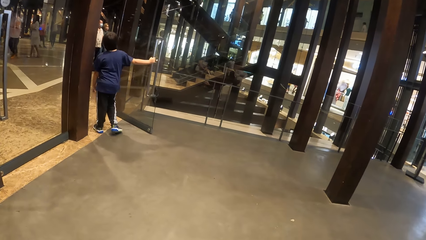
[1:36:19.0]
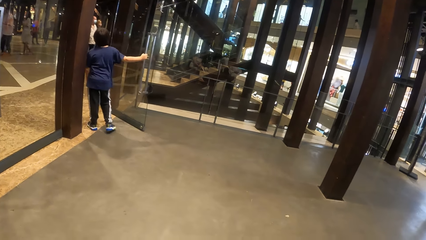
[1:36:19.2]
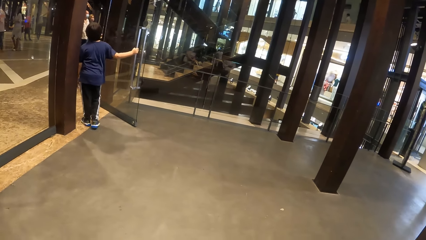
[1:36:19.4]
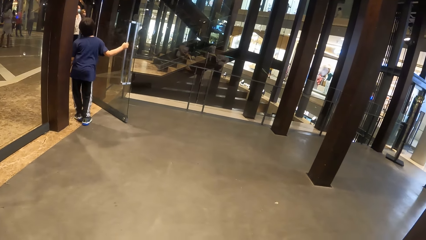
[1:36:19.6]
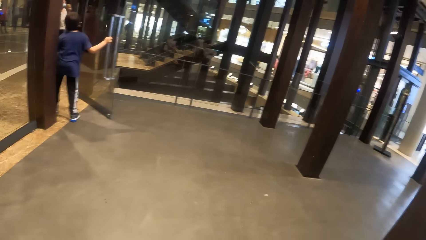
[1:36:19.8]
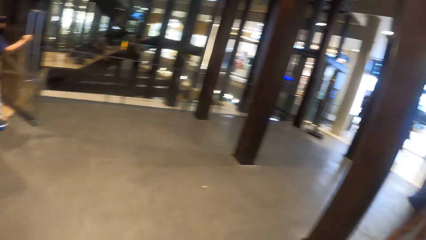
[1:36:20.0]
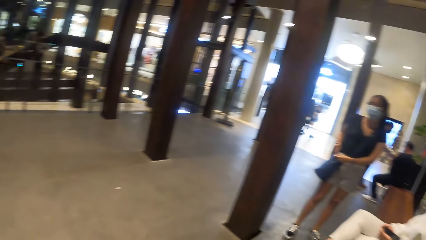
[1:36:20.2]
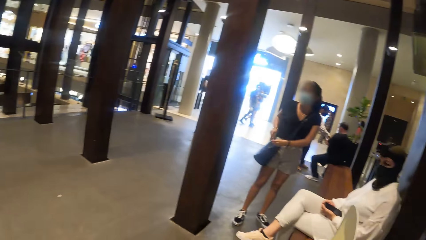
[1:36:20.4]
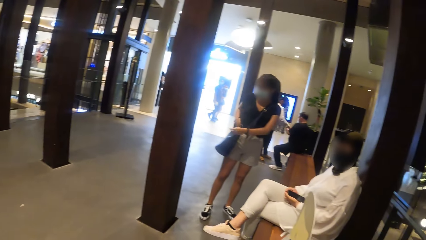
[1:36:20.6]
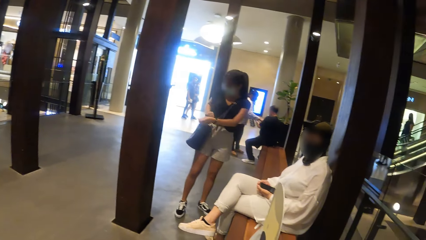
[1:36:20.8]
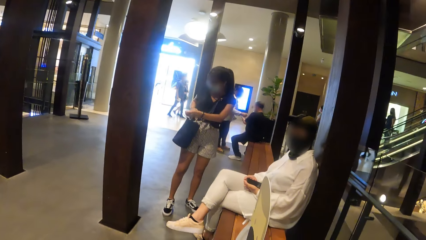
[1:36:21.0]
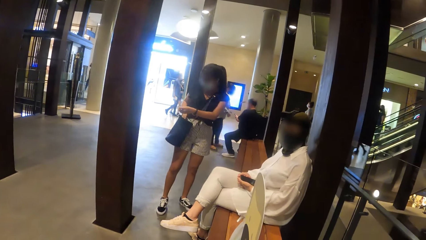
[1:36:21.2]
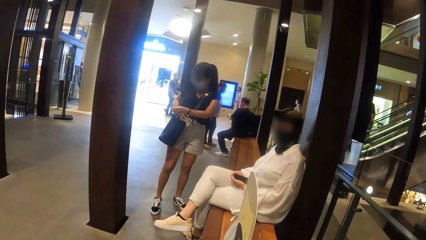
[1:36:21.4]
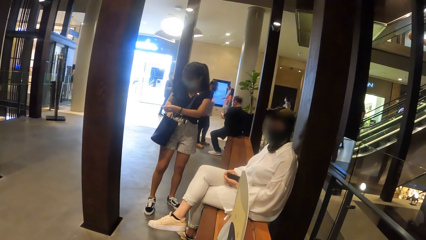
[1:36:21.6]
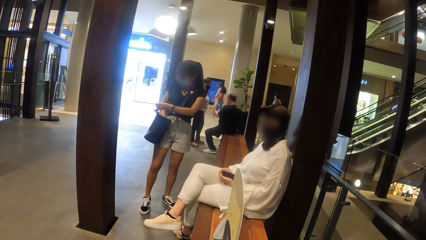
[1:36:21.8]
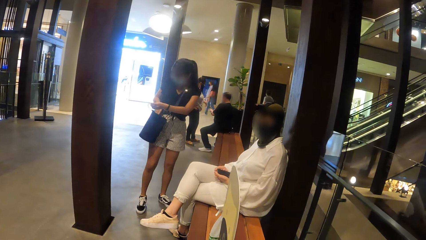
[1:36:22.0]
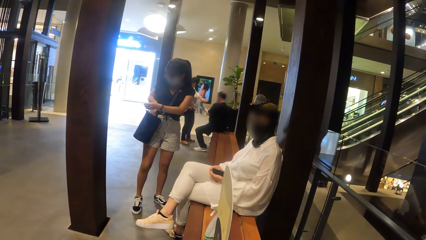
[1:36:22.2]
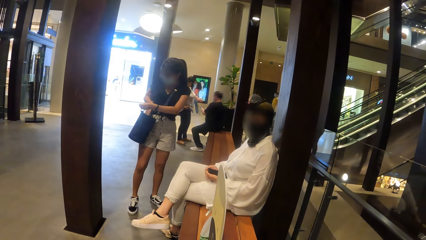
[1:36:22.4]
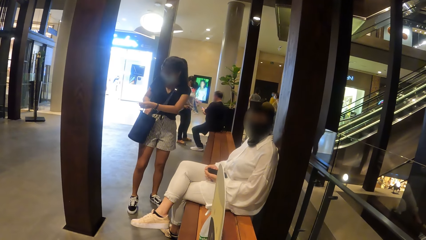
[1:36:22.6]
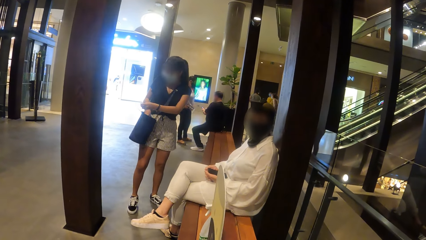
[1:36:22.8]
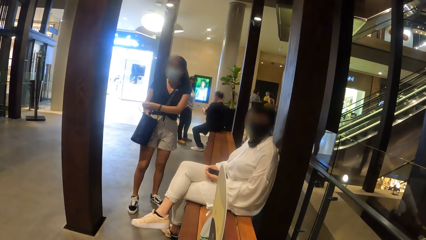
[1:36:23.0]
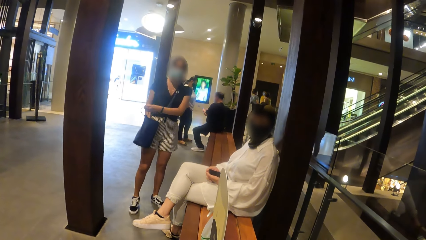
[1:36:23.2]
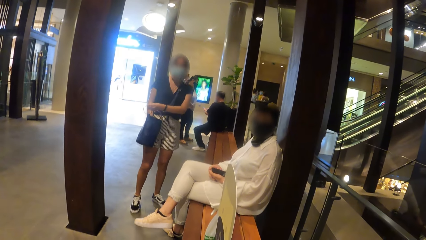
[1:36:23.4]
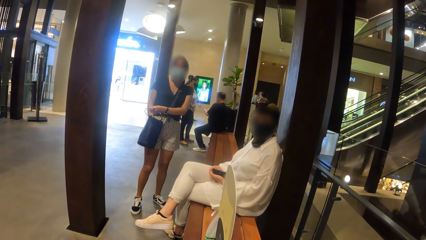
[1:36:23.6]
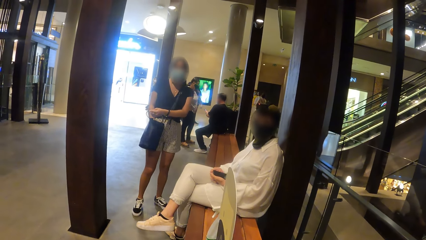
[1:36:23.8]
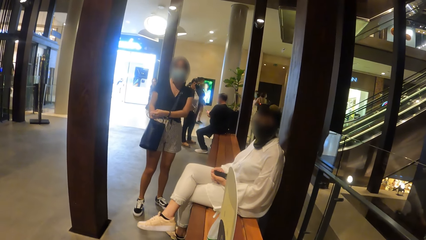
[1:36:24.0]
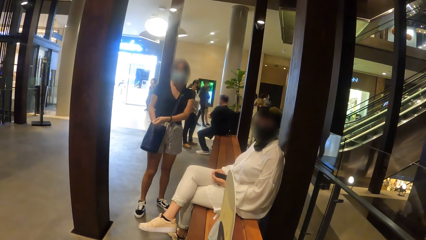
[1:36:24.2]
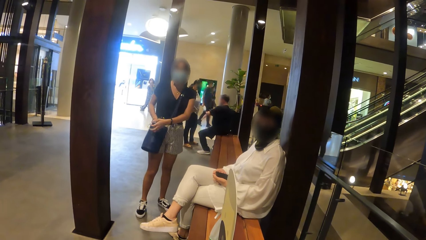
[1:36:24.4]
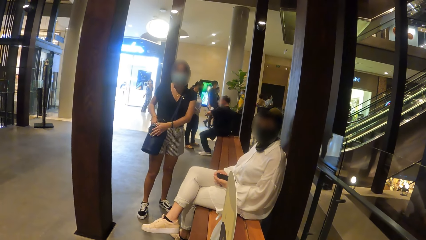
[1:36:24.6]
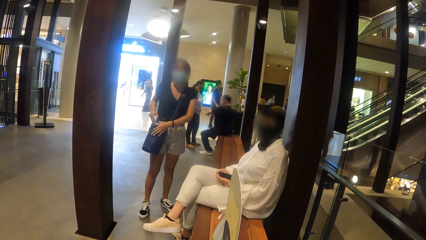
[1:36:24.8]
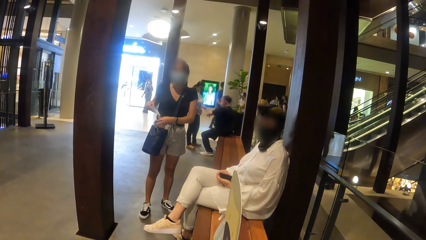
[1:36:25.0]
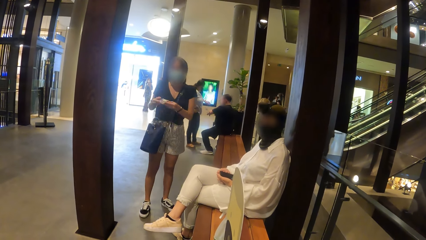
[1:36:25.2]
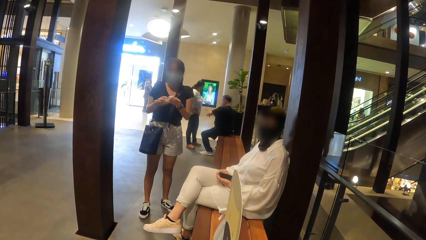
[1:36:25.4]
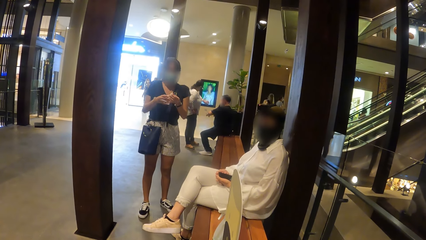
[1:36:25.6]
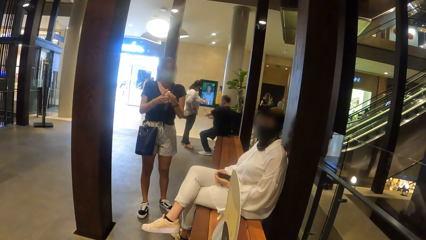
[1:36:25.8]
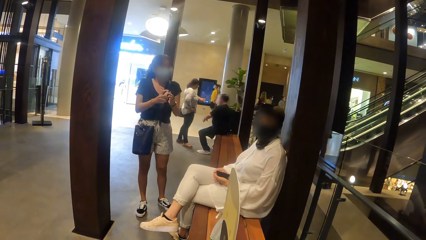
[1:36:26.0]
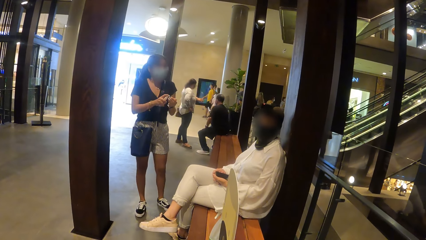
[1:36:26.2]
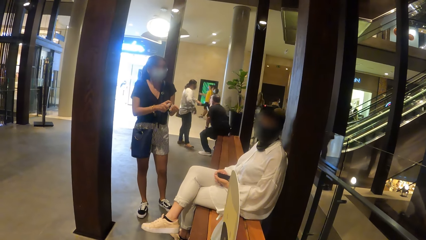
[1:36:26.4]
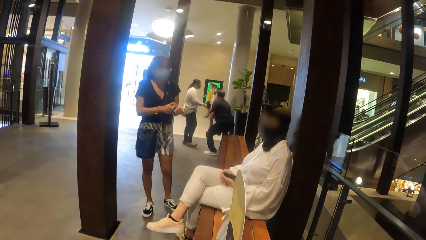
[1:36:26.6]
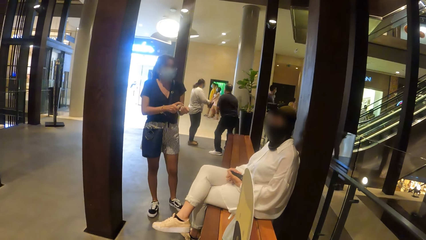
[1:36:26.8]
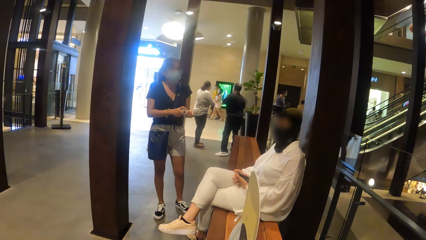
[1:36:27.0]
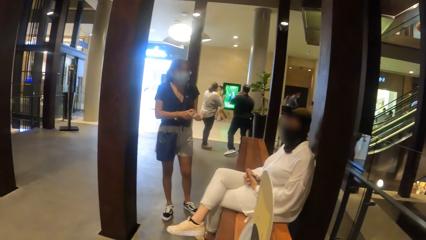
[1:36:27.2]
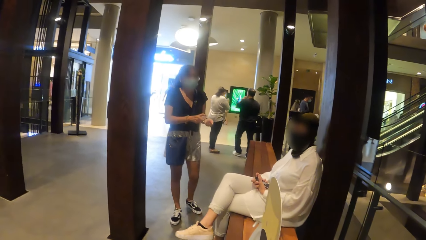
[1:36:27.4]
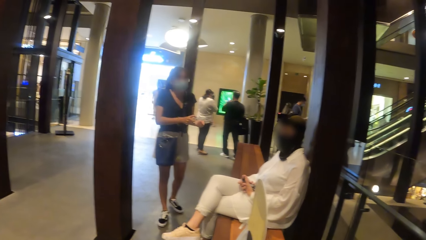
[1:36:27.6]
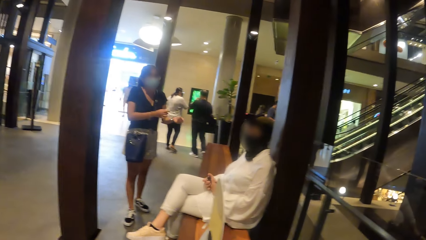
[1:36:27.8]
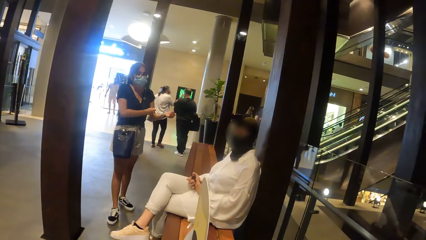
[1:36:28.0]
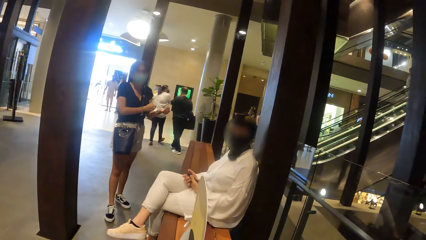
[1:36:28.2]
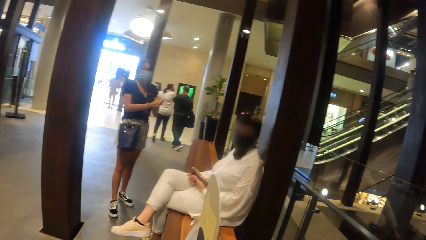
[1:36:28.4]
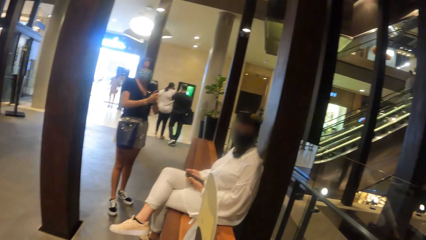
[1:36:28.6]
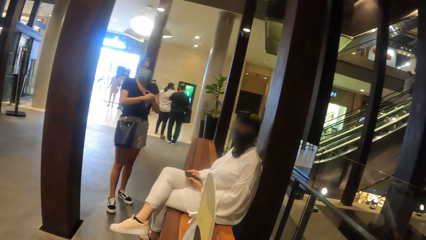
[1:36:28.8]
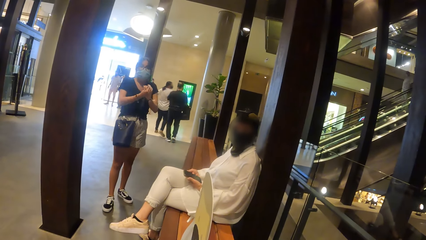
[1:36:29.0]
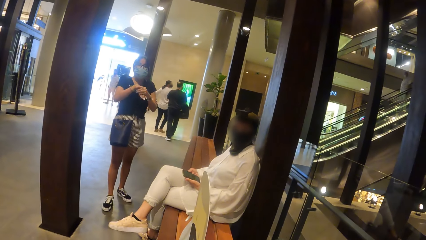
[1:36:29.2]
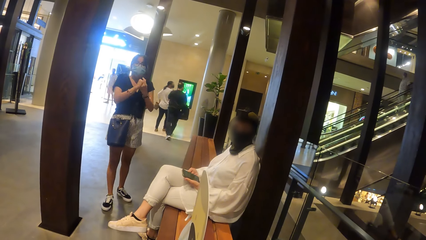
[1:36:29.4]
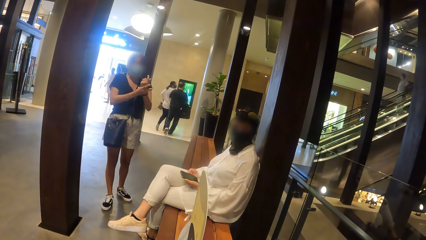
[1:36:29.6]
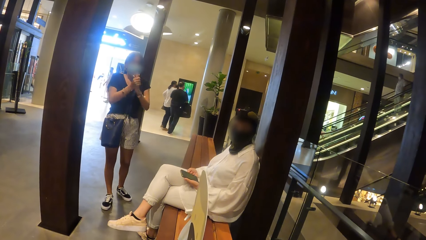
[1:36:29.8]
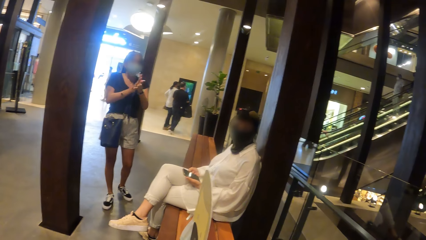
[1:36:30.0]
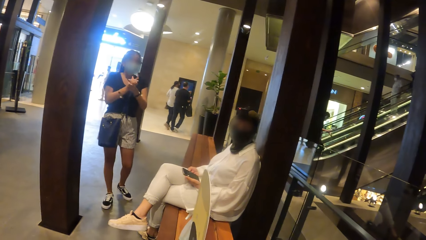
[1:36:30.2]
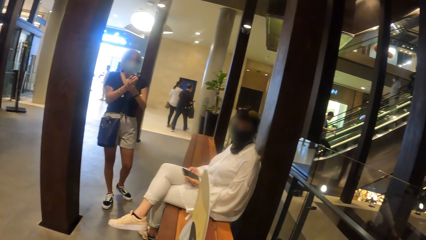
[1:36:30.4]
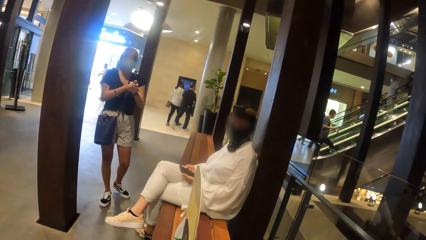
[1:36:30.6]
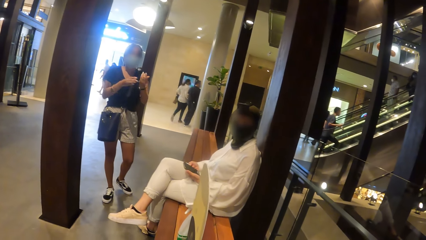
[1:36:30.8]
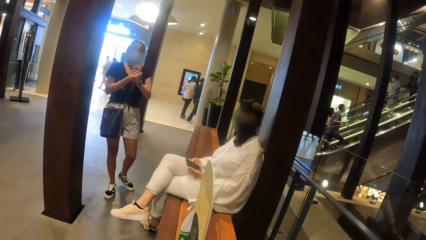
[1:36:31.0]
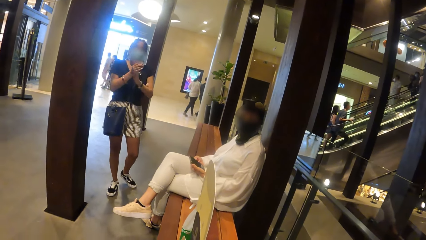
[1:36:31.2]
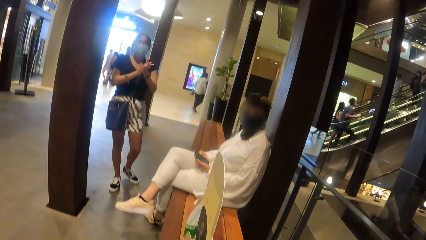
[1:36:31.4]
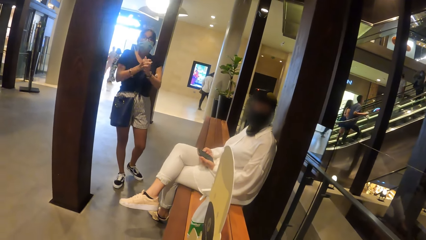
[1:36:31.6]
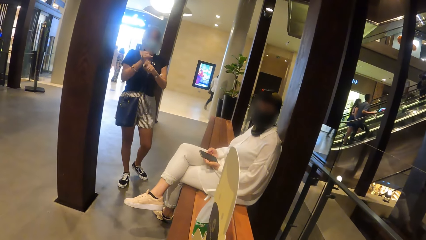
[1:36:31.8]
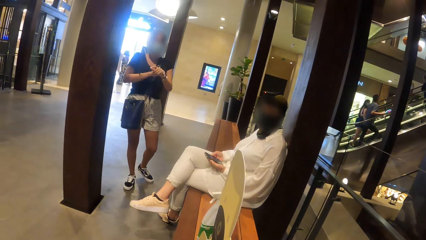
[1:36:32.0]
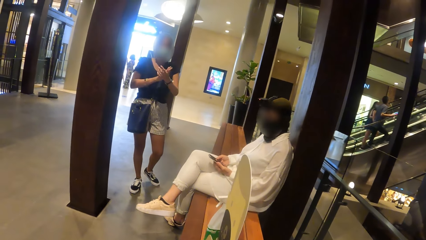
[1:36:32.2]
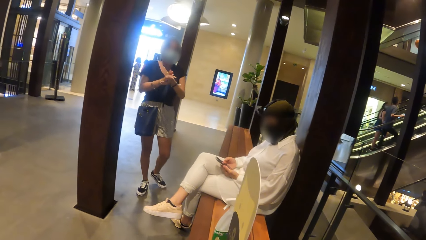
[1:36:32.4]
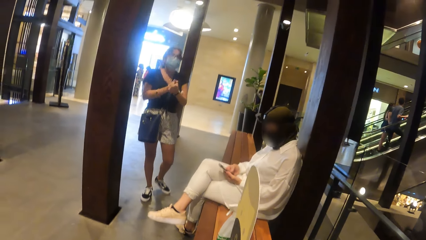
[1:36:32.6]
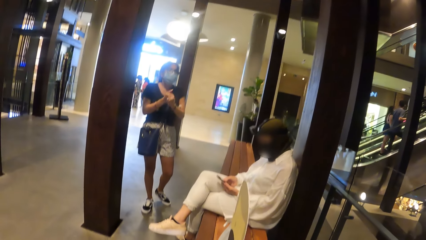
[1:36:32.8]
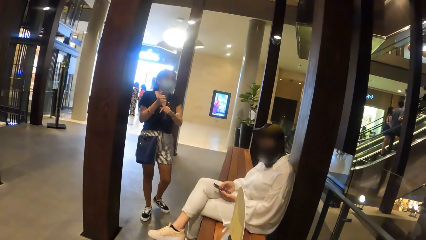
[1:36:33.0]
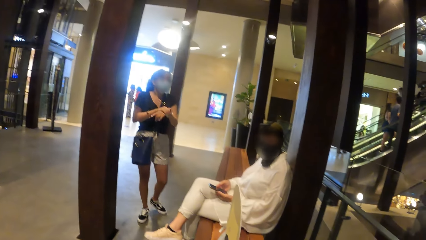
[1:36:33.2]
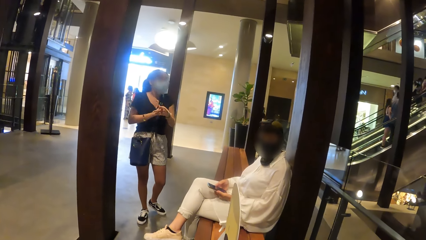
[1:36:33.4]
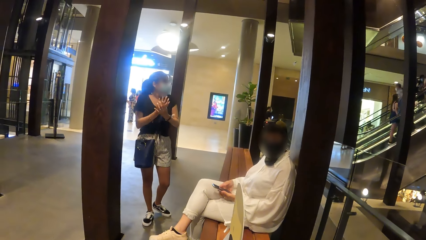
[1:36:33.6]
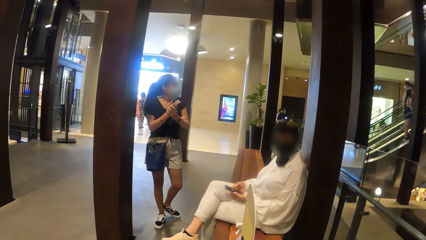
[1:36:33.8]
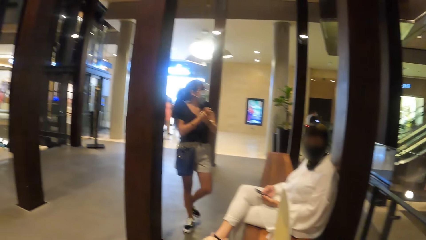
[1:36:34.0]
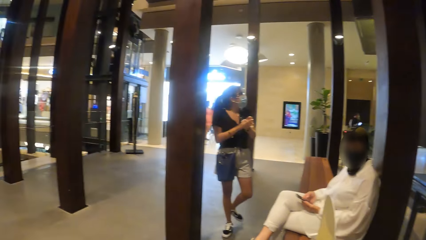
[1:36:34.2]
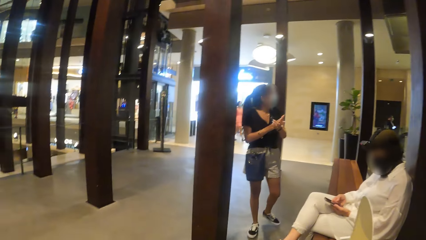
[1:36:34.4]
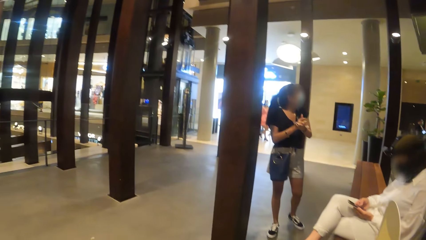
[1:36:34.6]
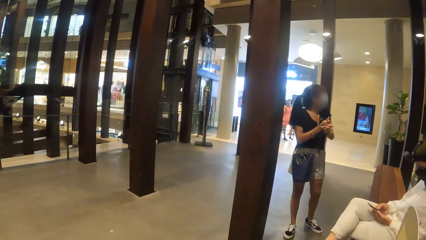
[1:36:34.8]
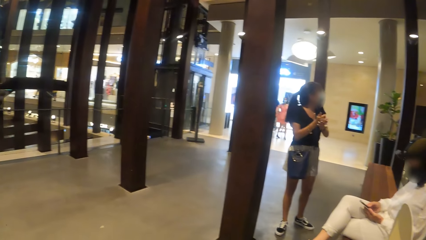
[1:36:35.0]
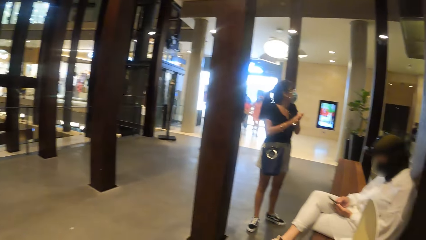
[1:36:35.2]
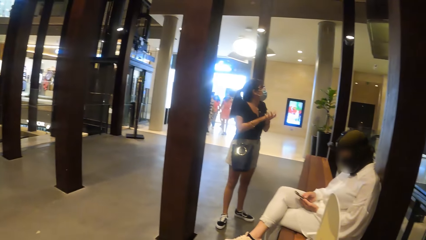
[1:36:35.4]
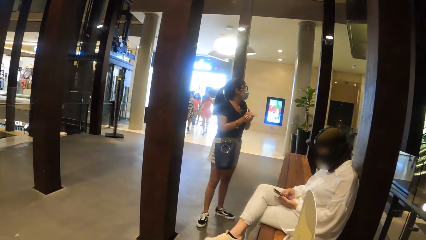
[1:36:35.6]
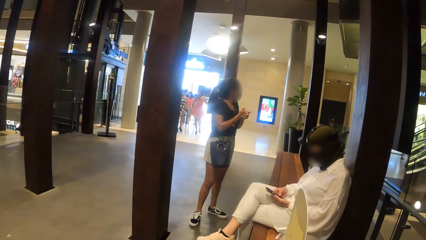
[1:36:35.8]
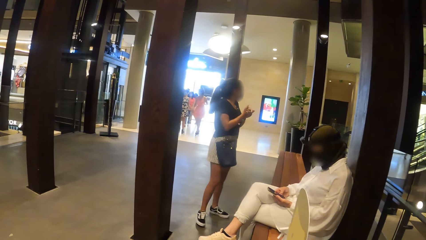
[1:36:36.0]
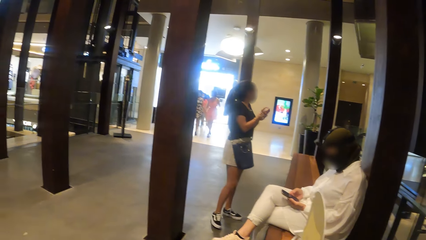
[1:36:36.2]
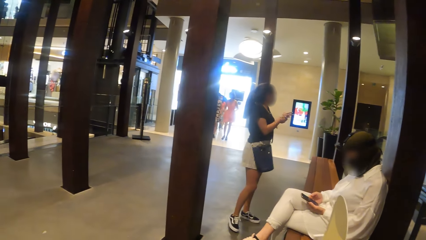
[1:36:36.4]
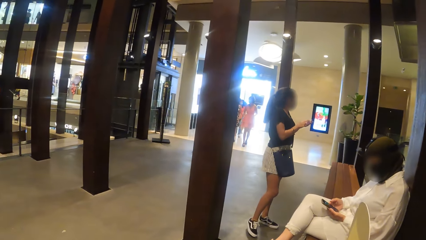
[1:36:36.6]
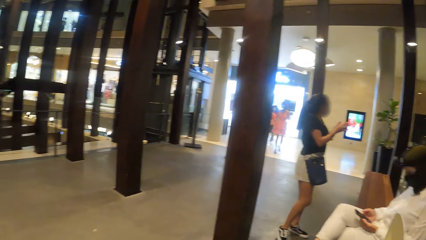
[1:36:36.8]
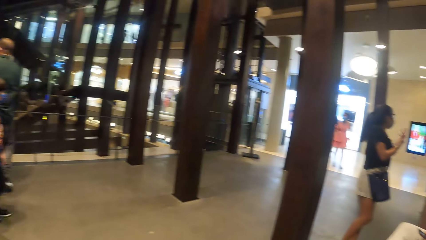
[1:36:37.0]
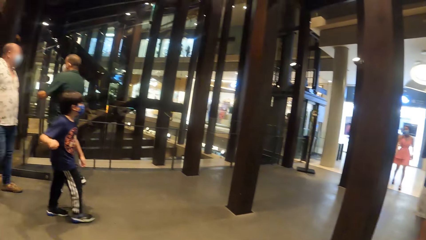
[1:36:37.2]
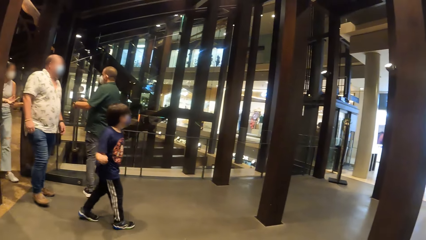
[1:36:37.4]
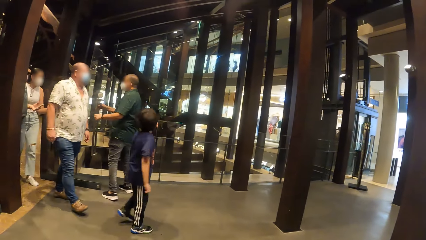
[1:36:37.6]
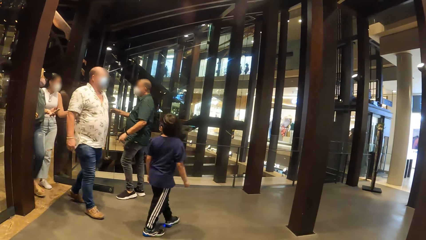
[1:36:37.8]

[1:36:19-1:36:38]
The woman holds the bag with her left hand. The woman searches the bag with her right hand. The camera wearer interacts with the woman and another woman. The first woman picks up a sanitizer from the bag with her right hand, holds the sanitizer with both hands, and holds the sanitizer with her right hand. The first woman sprays her left hand with the sanitizer in her right hand, puts the sanitizer on her left arm, and rubs the sanitizer on both hands. The other woman operates the phone with her right hand.
